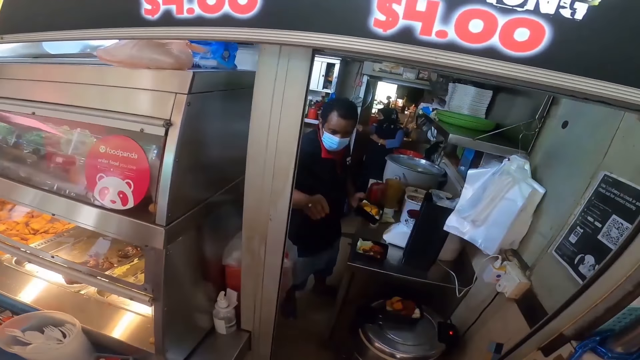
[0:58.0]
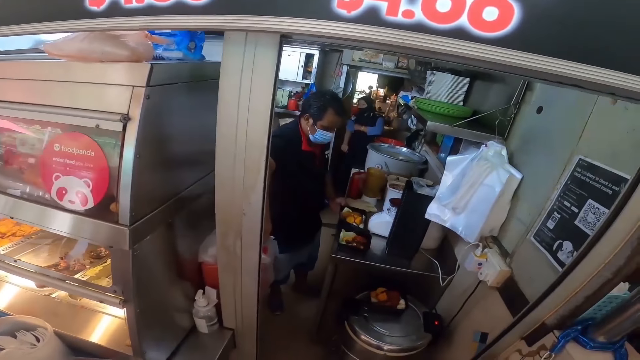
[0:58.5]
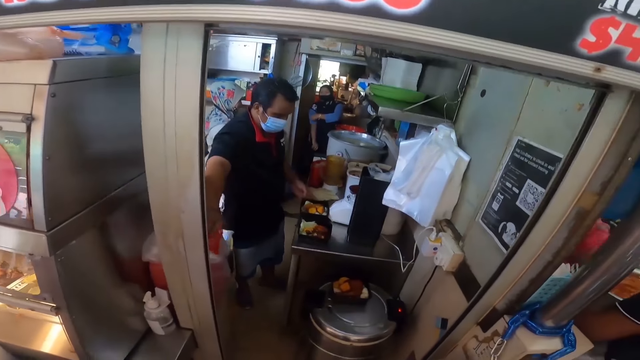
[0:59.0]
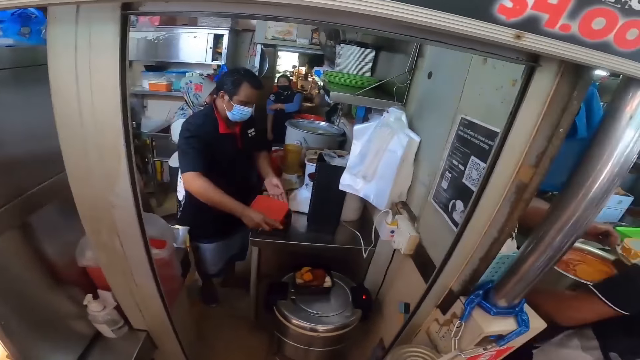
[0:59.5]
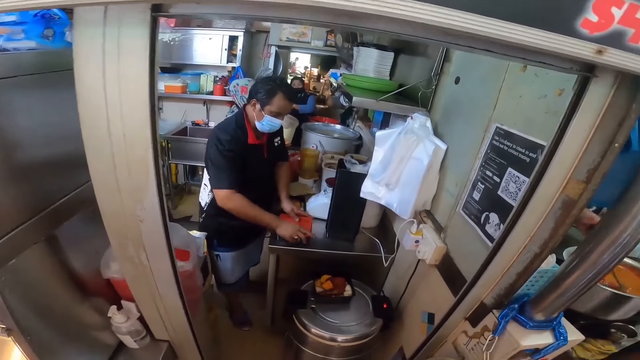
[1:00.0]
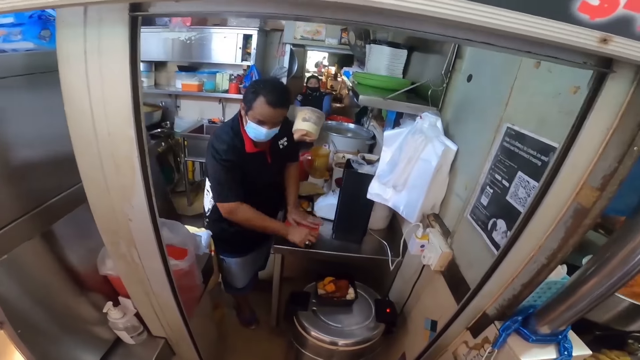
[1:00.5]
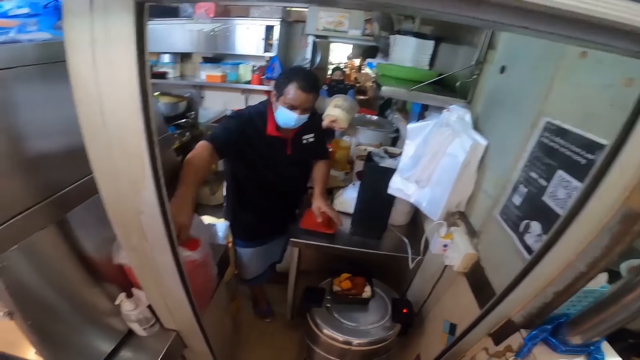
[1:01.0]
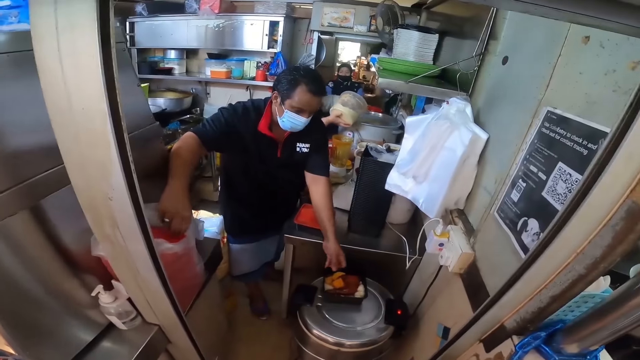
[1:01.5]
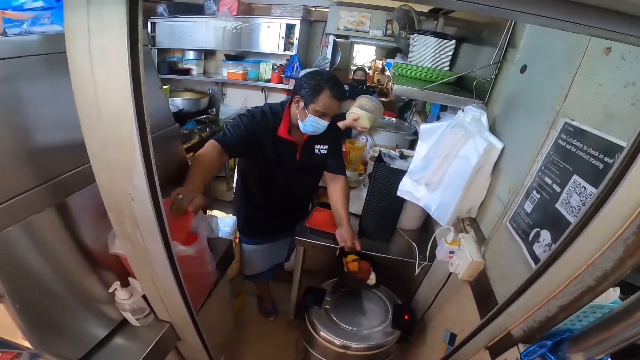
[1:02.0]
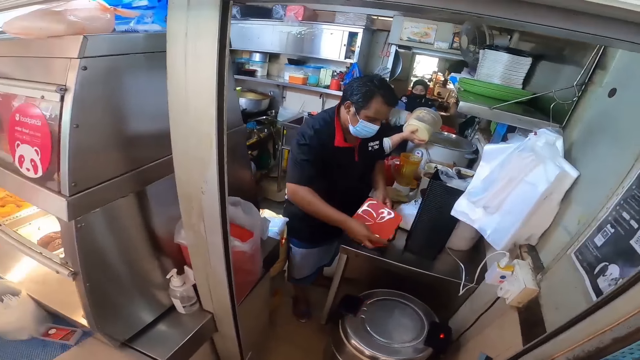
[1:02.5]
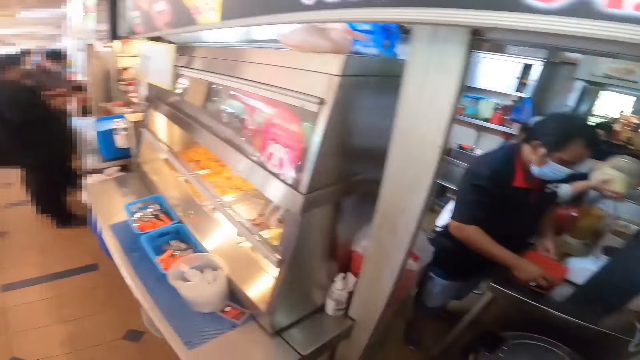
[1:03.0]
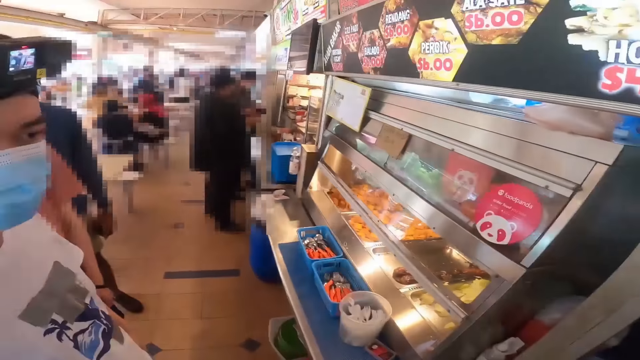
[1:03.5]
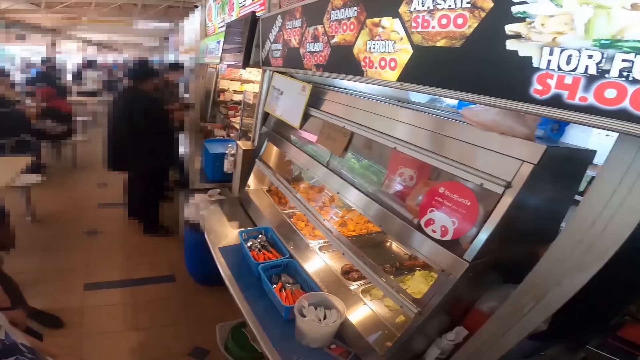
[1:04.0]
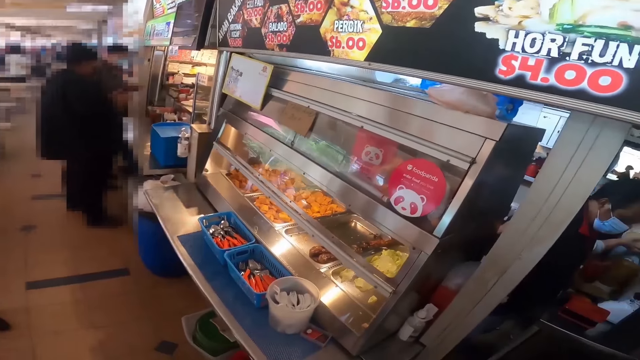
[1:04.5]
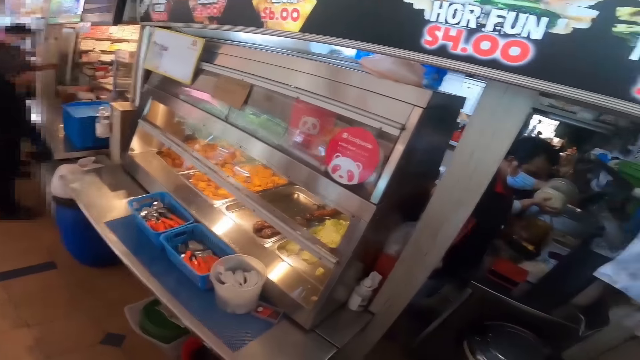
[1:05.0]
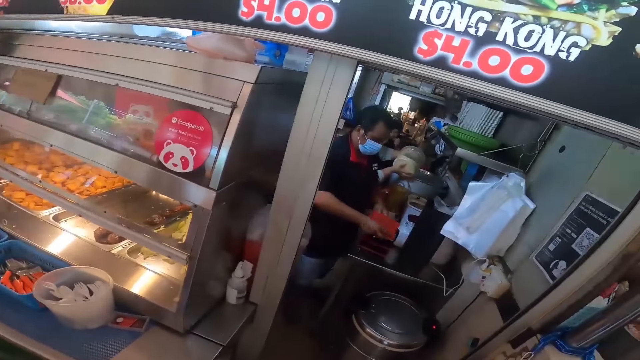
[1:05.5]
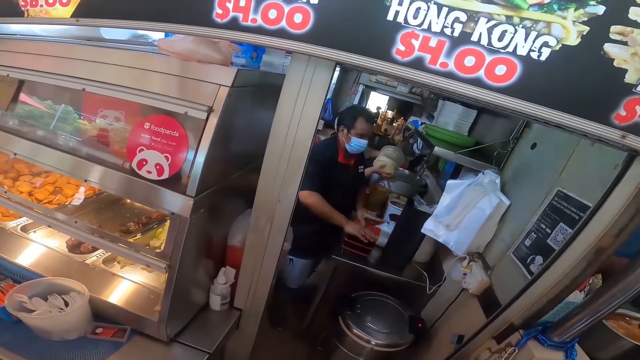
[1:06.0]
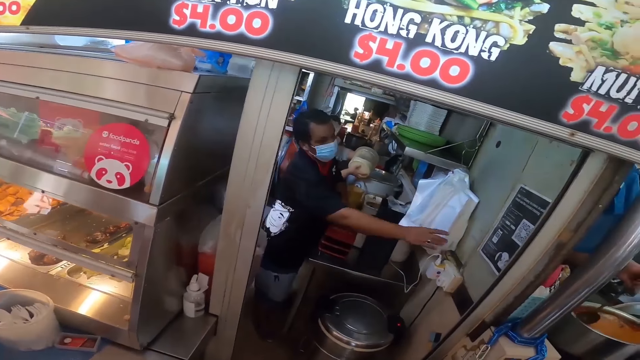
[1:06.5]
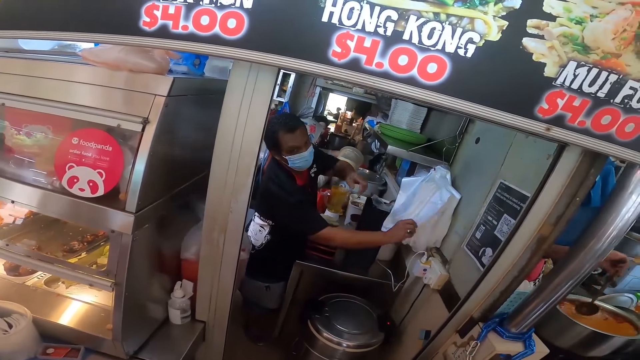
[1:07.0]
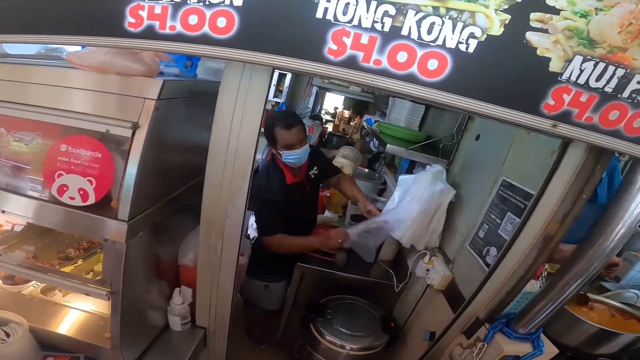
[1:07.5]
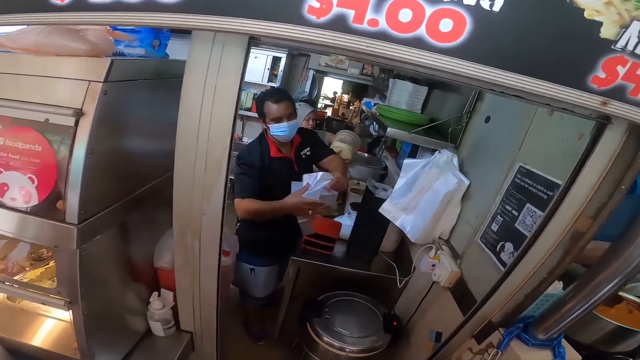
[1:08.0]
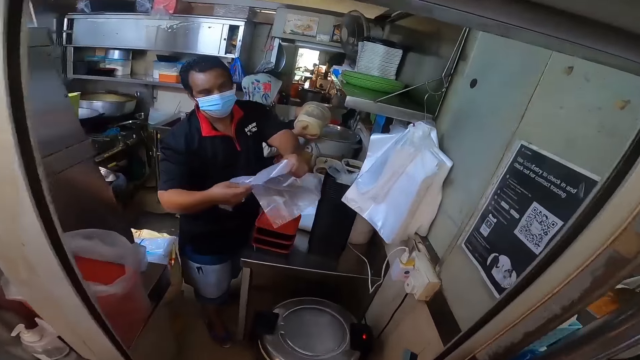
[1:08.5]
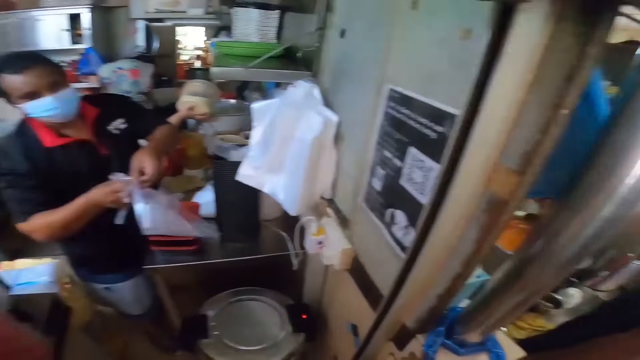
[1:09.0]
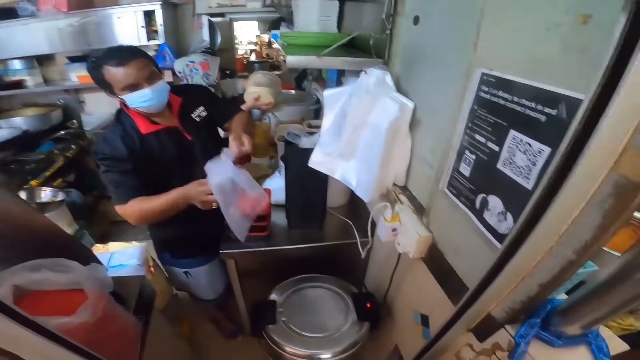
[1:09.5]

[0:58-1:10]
The person closes the tins with food and pulls a carrier bag.

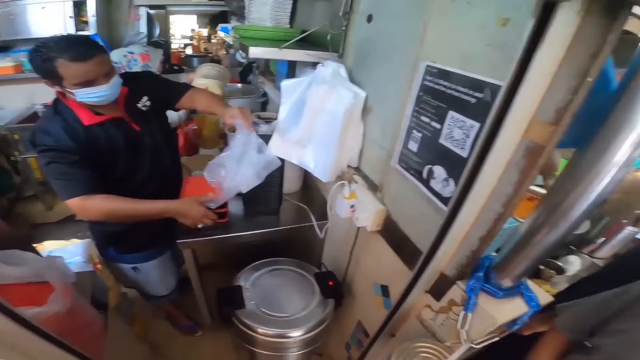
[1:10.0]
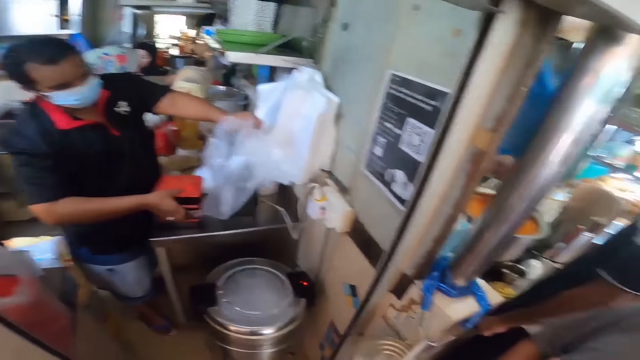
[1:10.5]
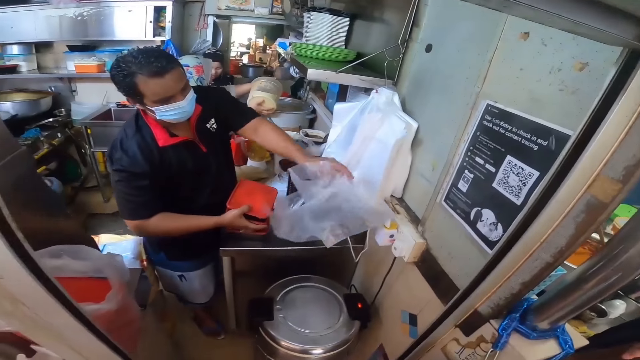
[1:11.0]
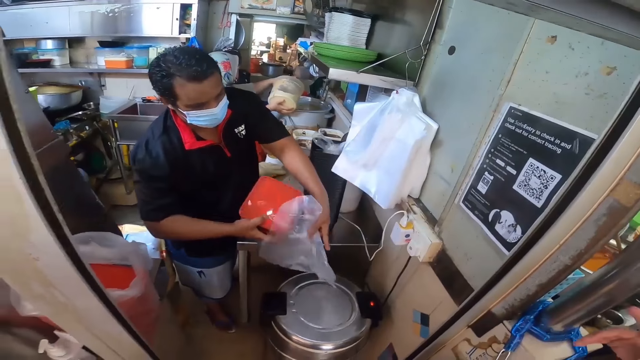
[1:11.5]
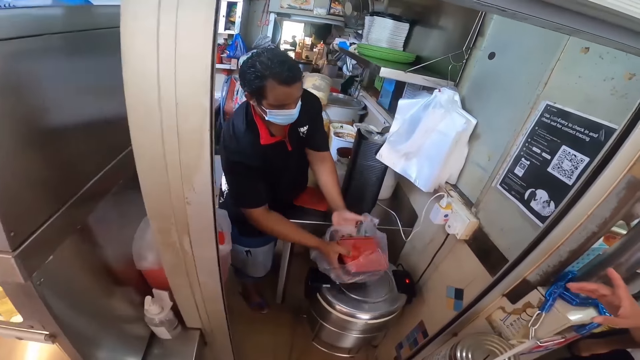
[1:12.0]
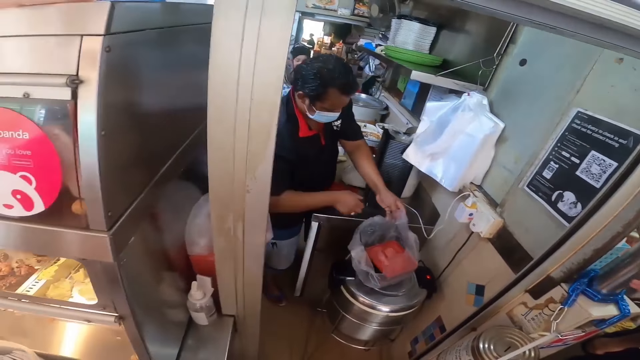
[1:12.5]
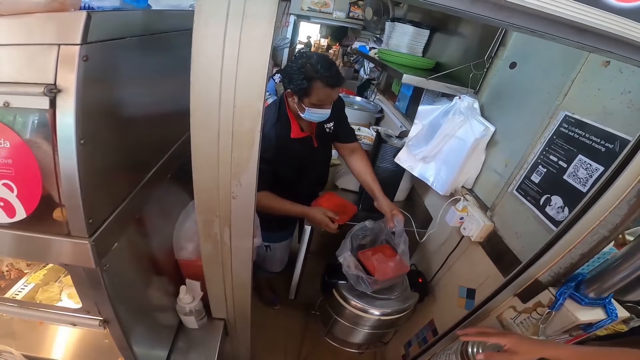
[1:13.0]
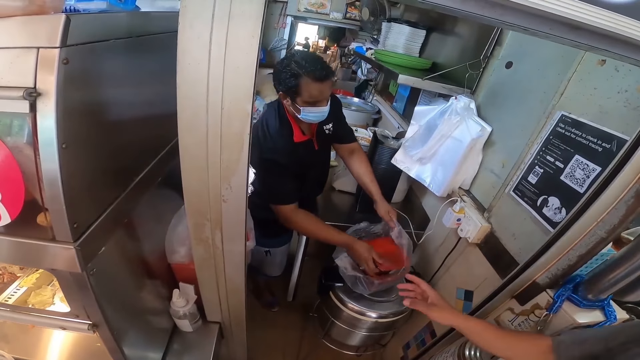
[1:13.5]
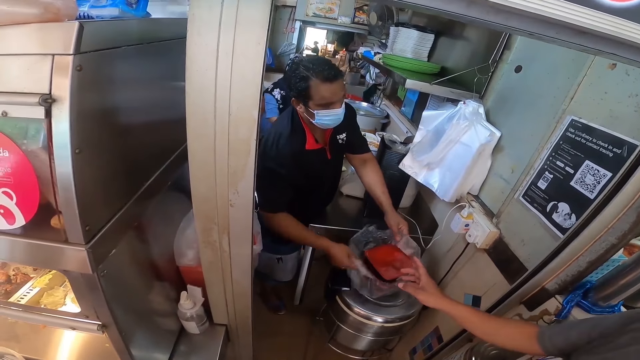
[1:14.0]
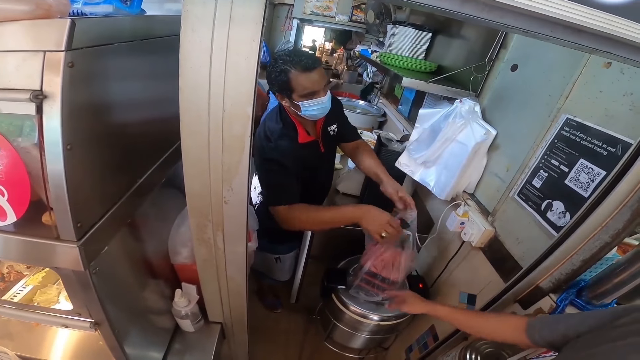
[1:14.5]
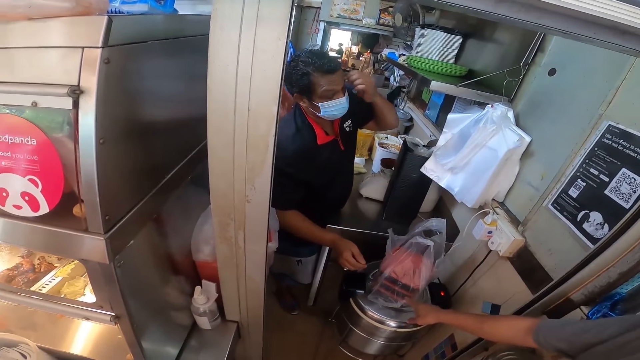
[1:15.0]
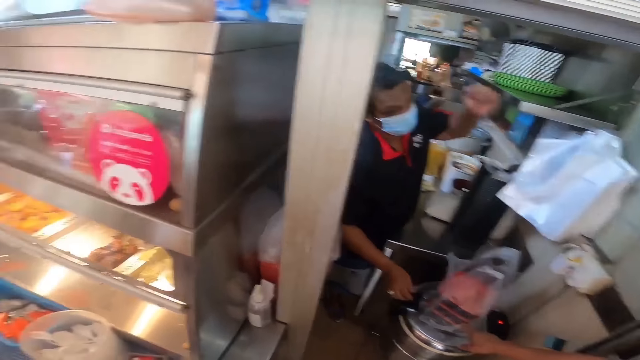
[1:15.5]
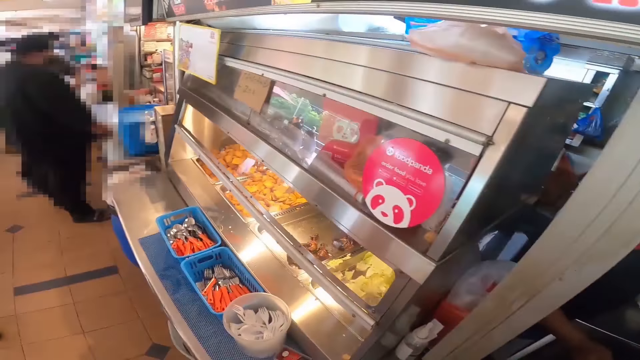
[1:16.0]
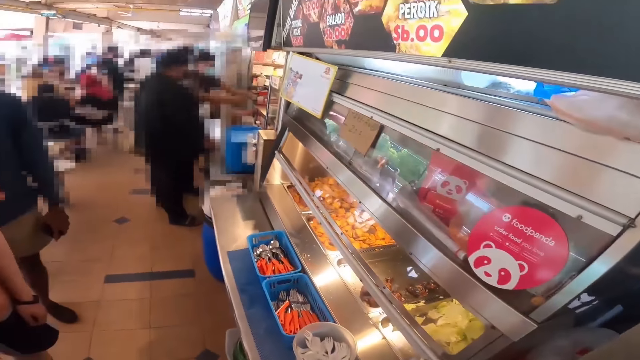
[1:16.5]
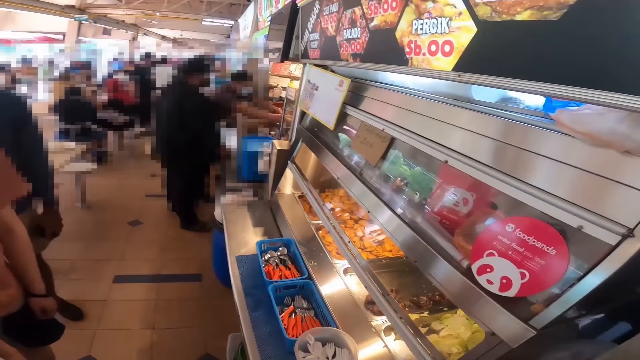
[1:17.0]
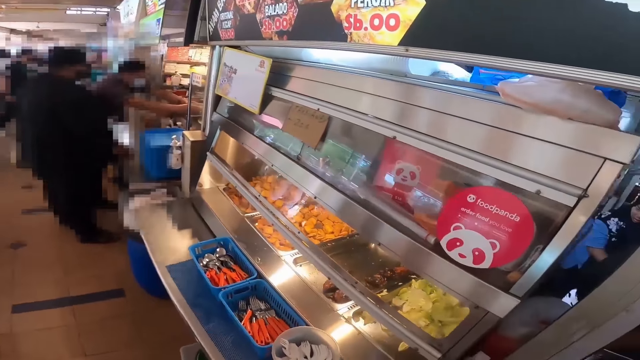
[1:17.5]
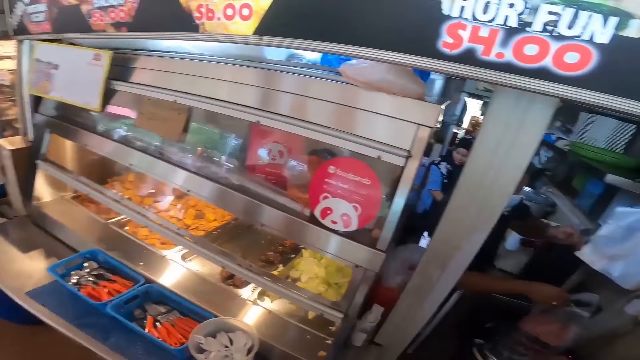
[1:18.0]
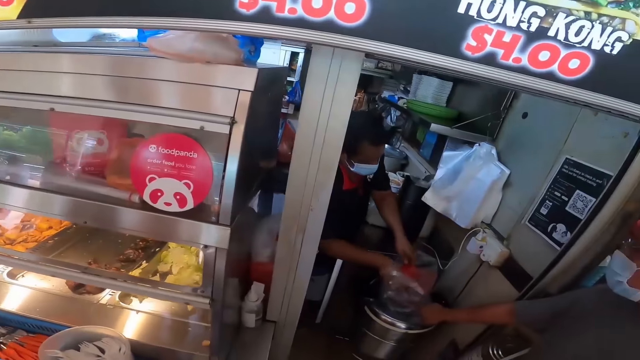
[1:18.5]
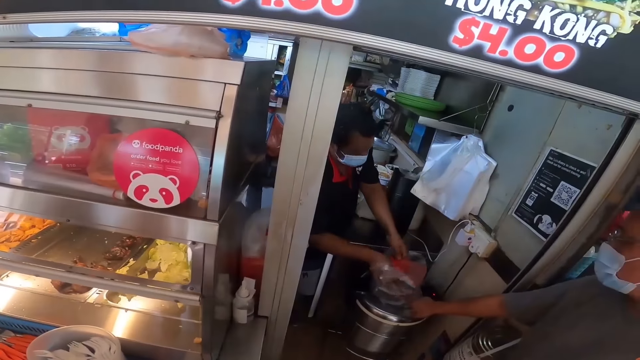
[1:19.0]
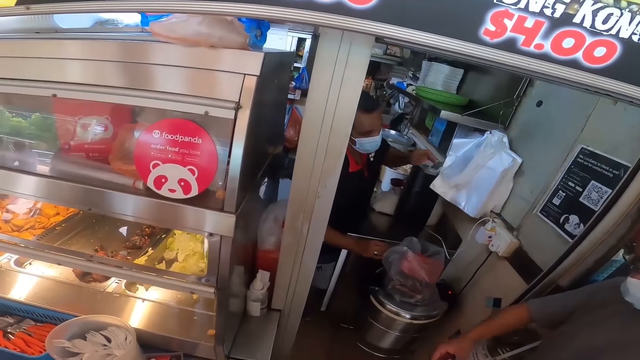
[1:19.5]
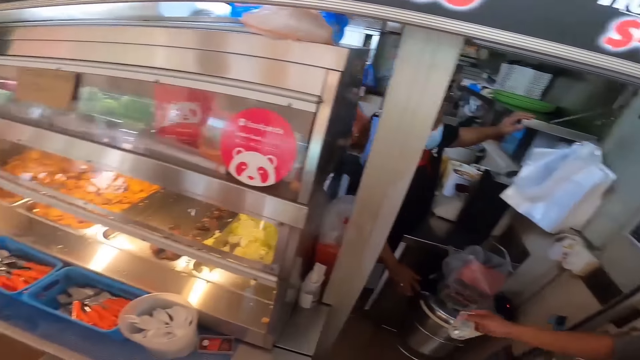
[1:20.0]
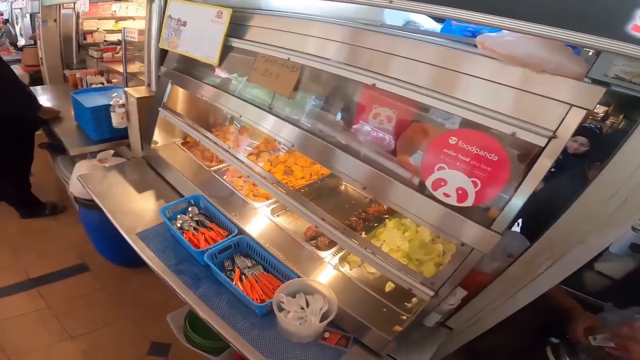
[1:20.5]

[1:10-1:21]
The person puts the dishes inside the carrier bag. The camera wearer packs food.
